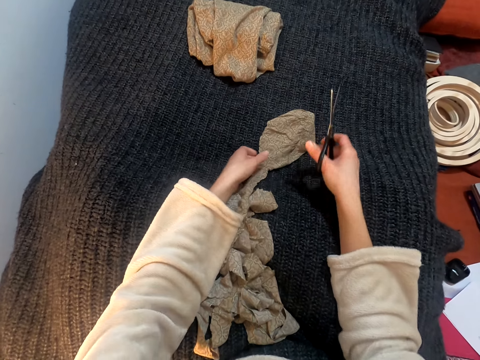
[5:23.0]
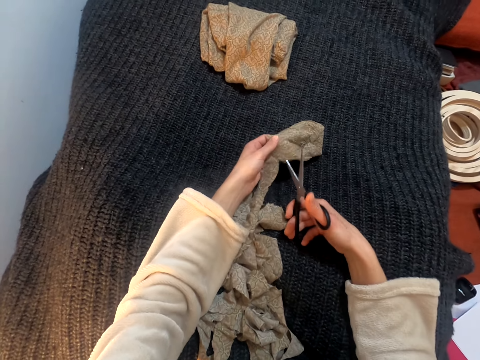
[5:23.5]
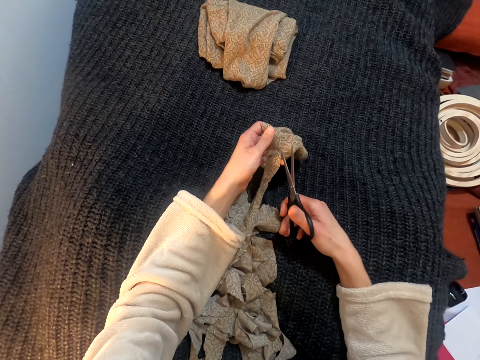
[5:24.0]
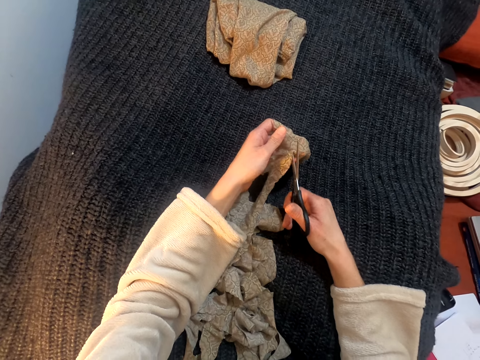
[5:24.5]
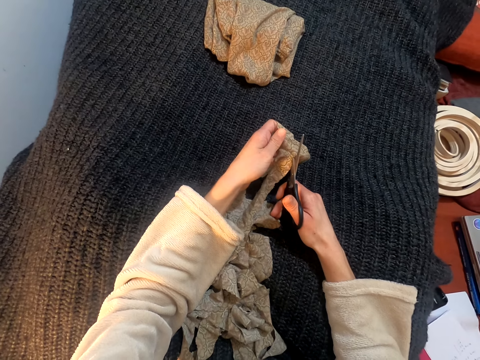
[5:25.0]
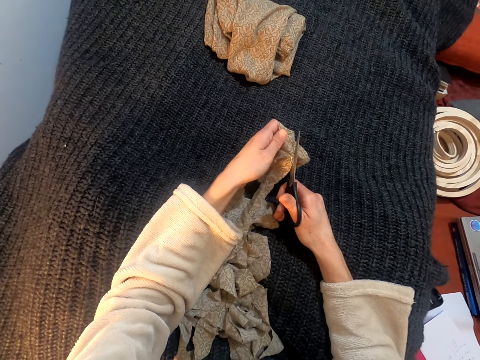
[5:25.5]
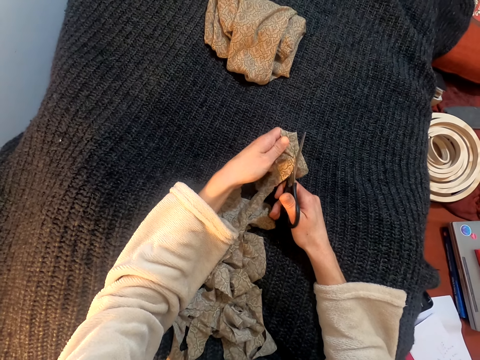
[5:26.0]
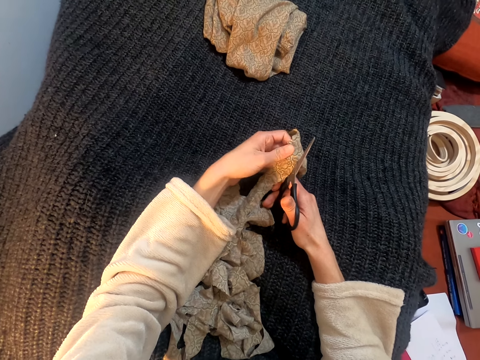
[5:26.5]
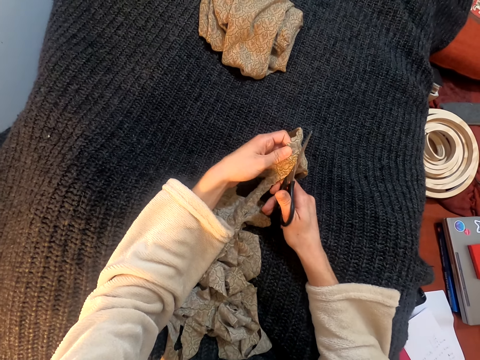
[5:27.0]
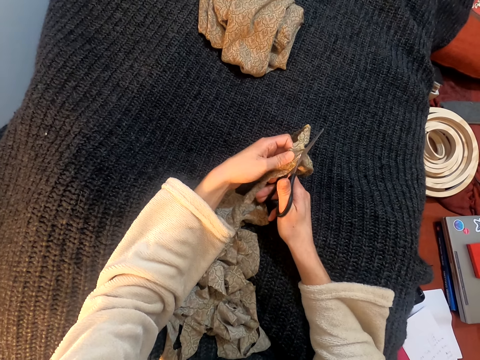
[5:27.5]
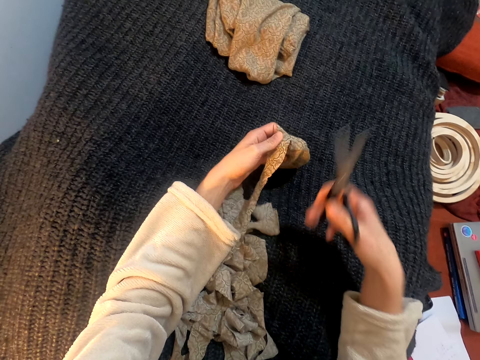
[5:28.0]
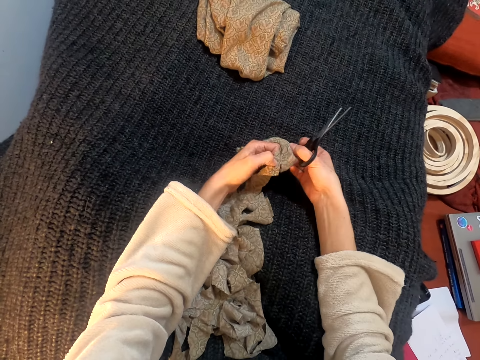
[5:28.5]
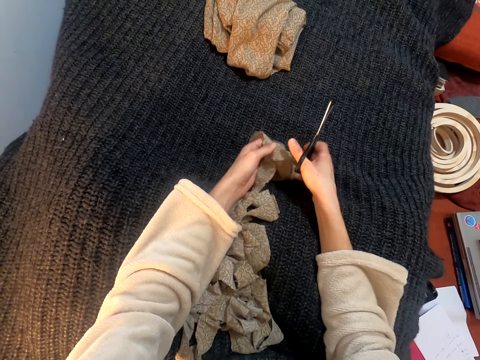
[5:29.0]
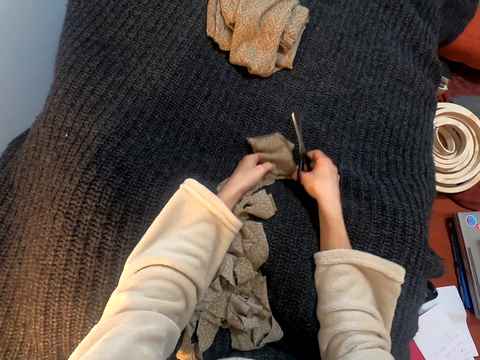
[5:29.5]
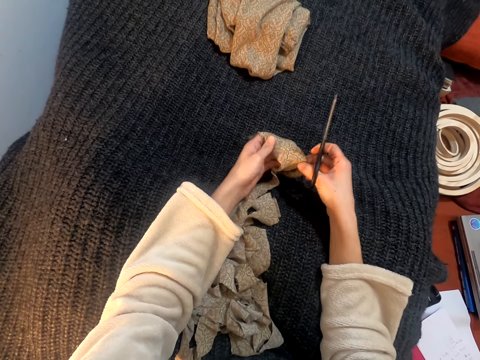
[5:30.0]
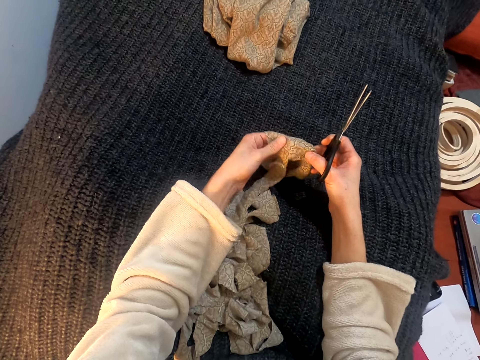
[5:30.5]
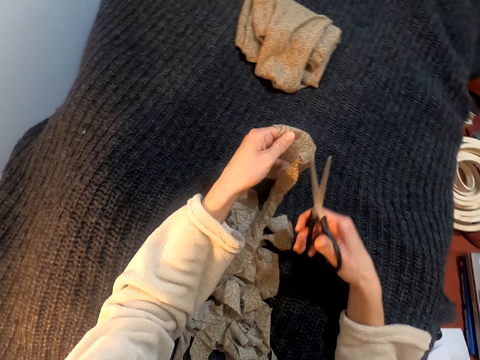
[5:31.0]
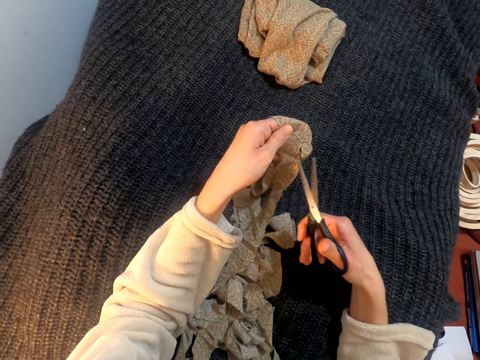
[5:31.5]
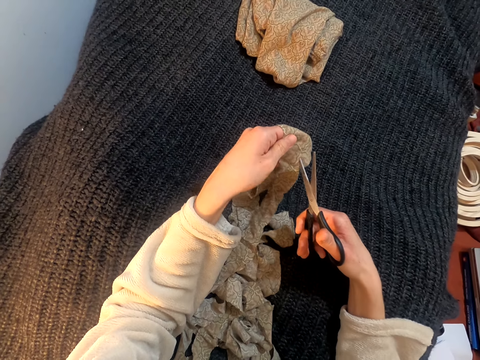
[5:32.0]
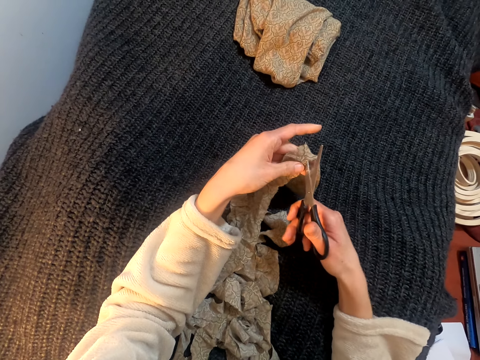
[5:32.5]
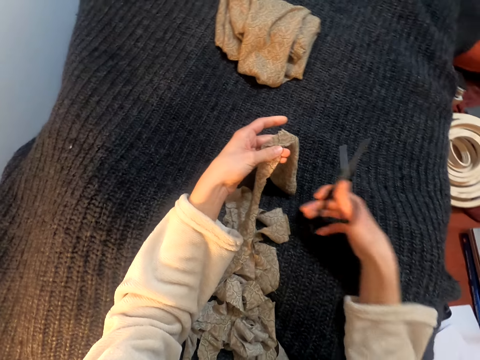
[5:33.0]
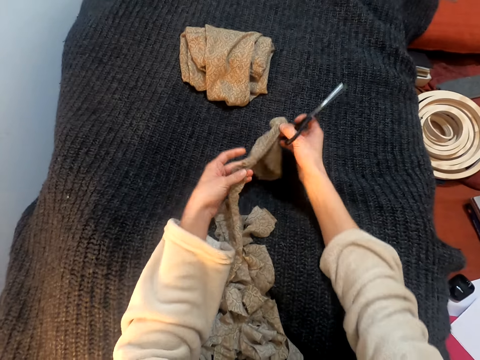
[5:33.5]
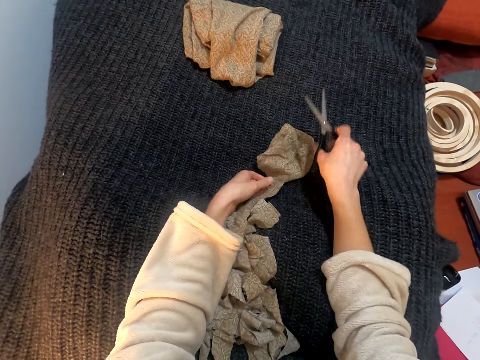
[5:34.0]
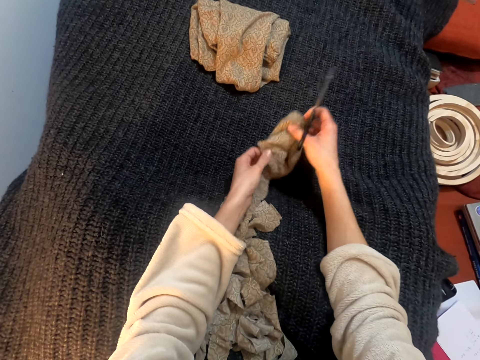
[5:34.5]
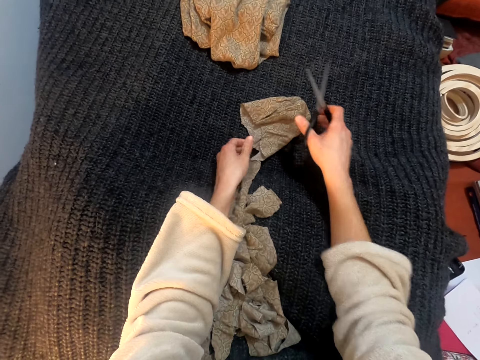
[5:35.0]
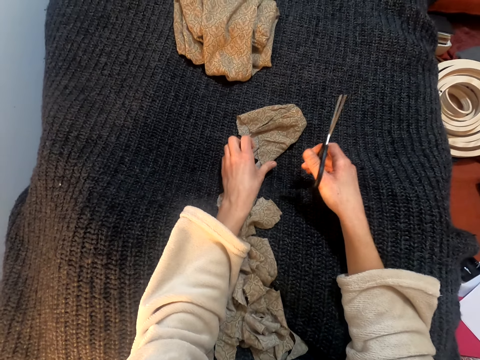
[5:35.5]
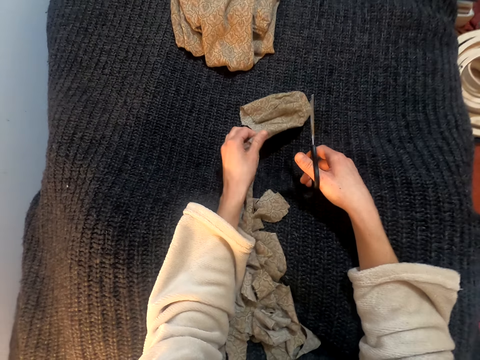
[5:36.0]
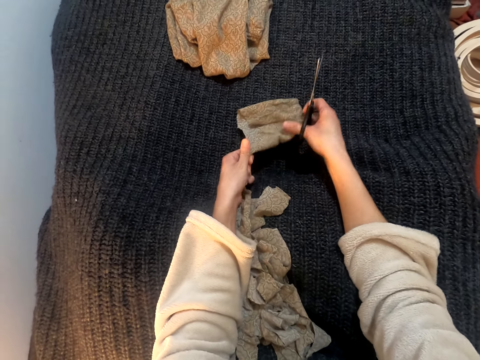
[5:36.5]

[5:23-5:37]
The camera wearer drops the cloth on the lap. They lift the cloth. They cut the cloth with scissors. They lift the scissors. They stretch the cloth. They turn the cloth over. They lift the scissors. They cut the cloth with scissors. They lift the scissors. They drop the cloth on the lap. They stretch the cloth.

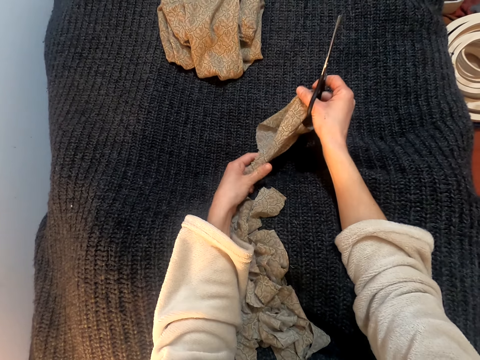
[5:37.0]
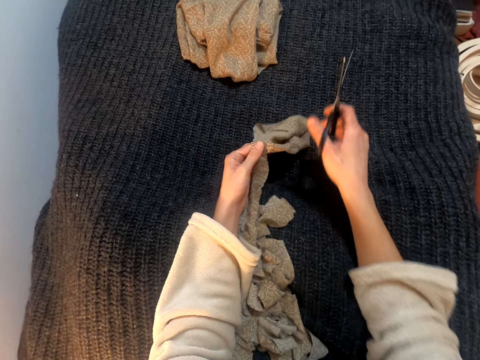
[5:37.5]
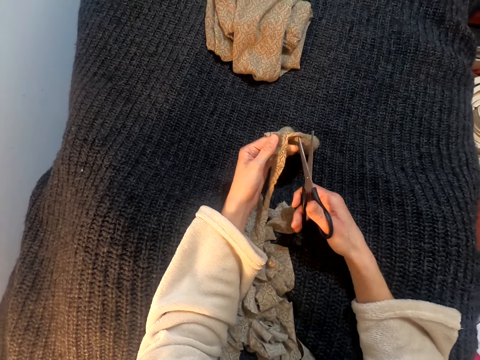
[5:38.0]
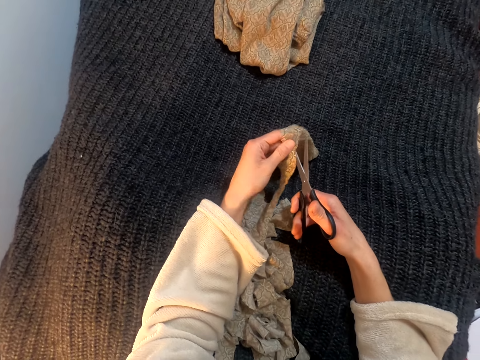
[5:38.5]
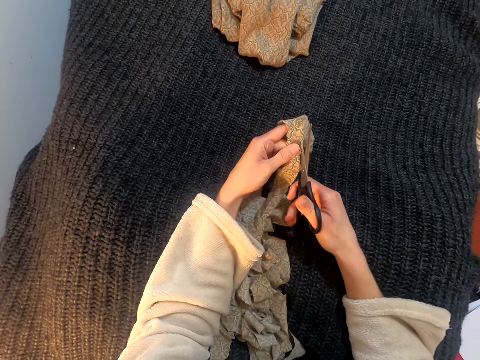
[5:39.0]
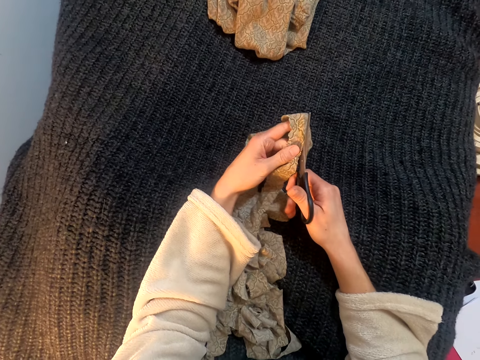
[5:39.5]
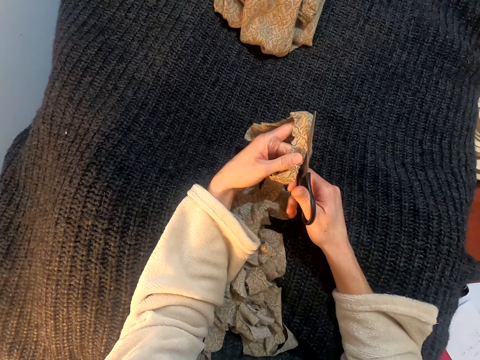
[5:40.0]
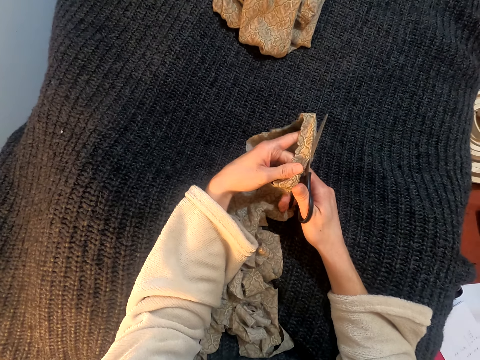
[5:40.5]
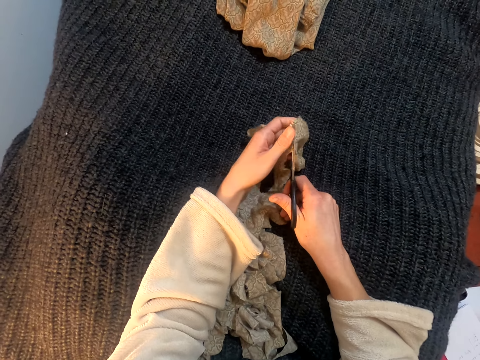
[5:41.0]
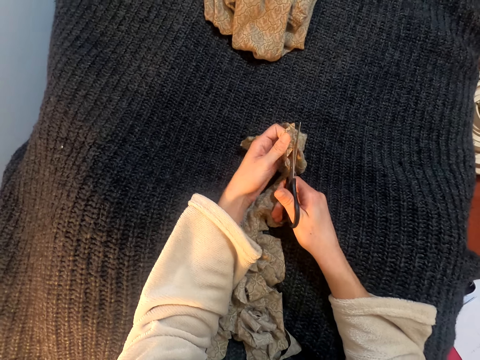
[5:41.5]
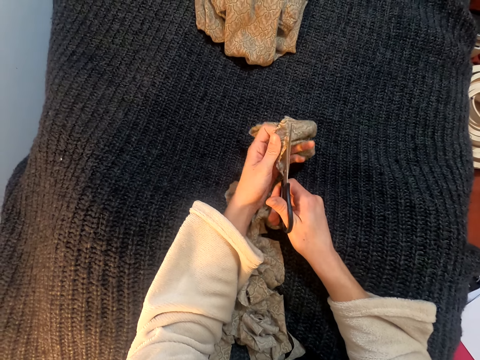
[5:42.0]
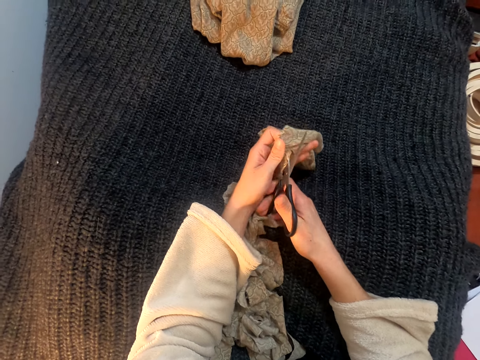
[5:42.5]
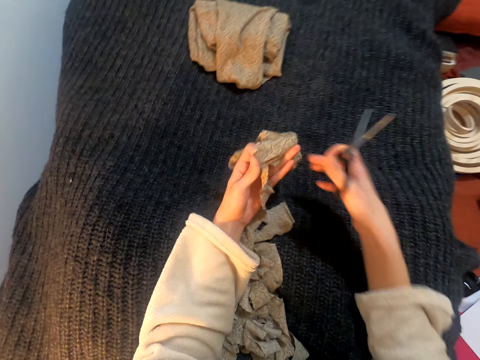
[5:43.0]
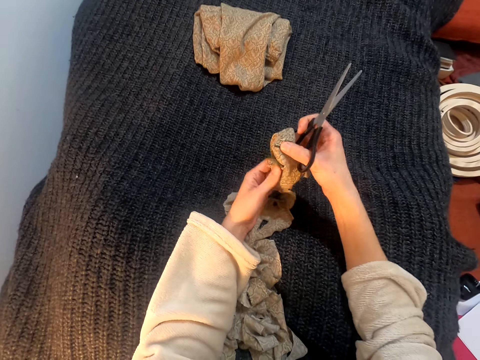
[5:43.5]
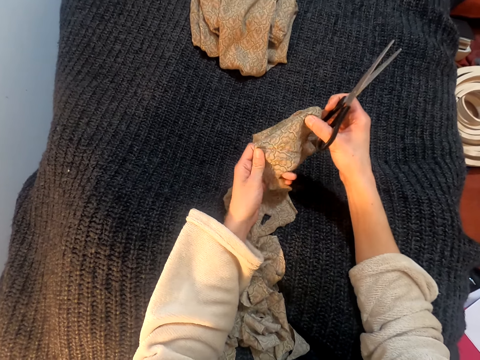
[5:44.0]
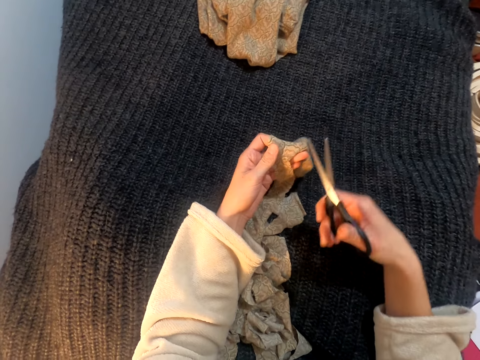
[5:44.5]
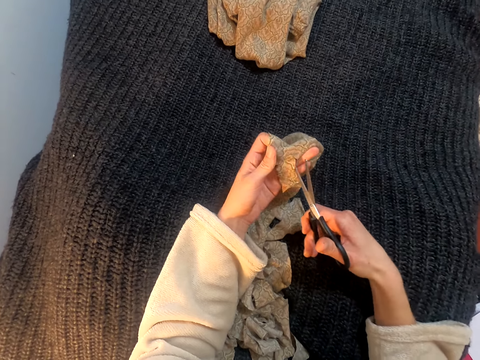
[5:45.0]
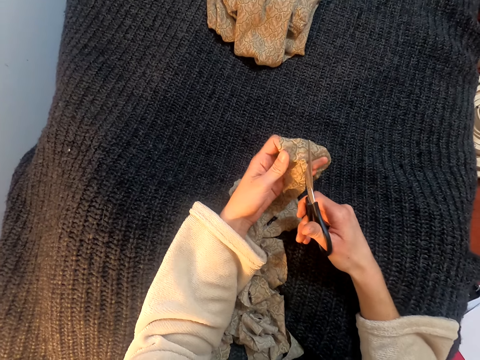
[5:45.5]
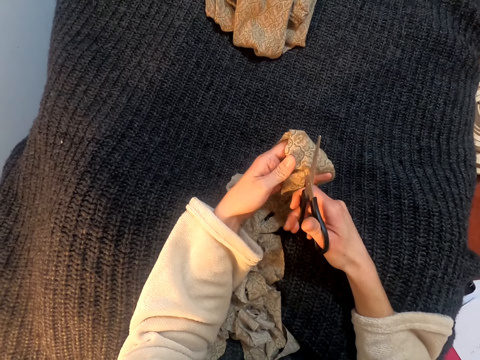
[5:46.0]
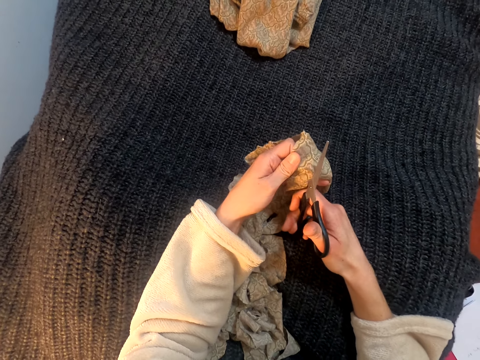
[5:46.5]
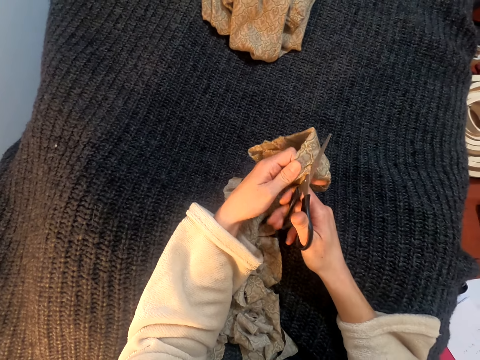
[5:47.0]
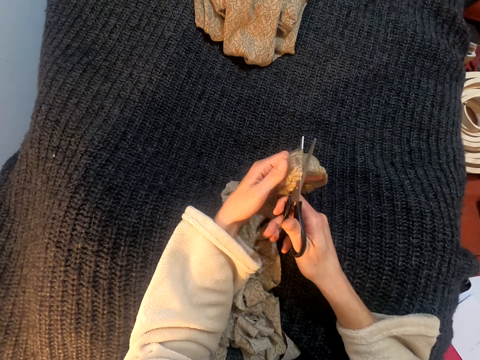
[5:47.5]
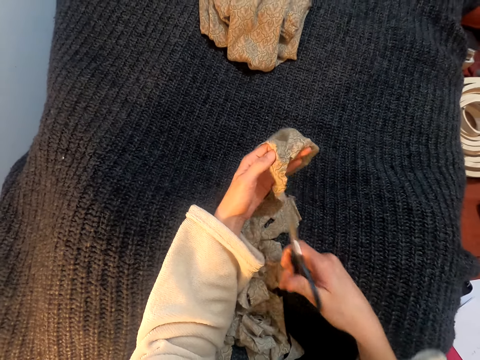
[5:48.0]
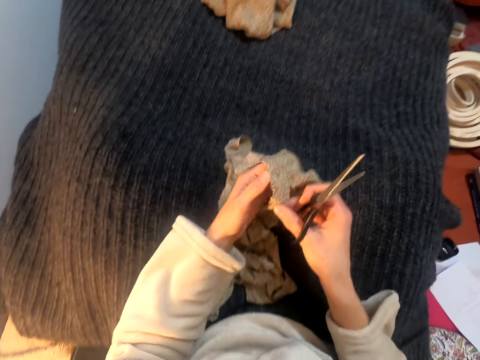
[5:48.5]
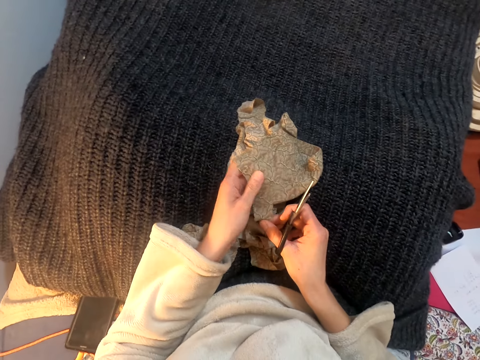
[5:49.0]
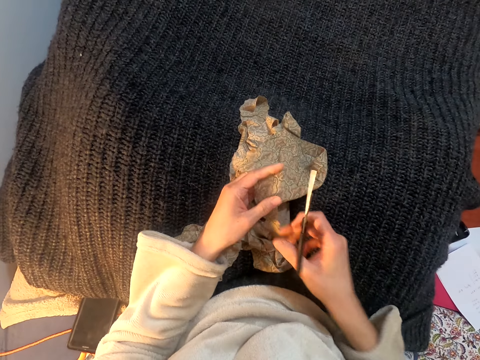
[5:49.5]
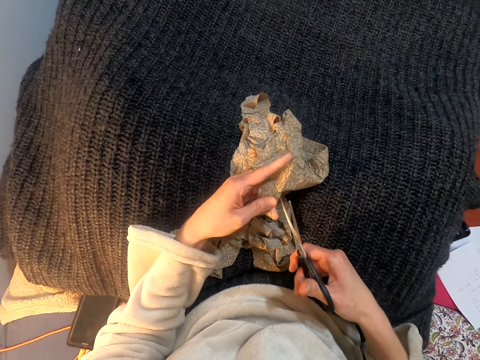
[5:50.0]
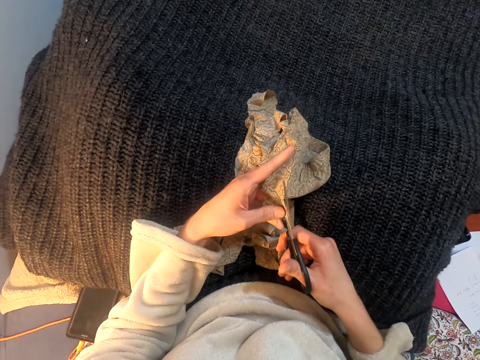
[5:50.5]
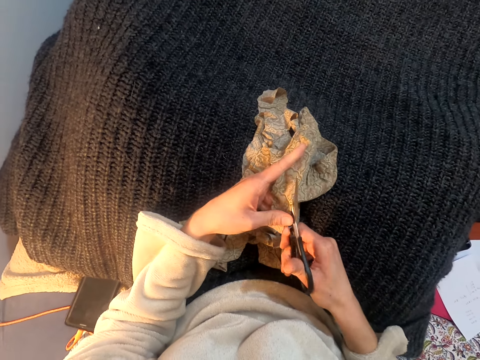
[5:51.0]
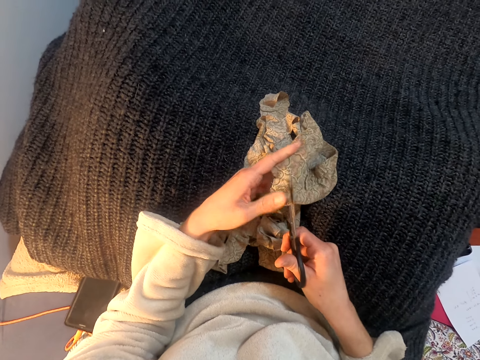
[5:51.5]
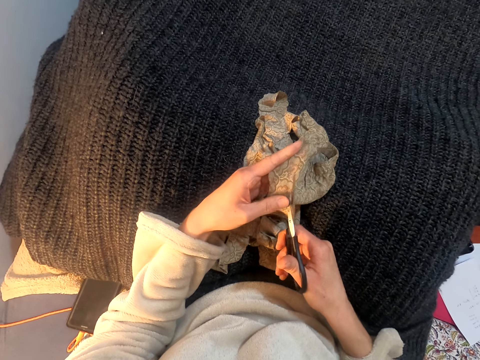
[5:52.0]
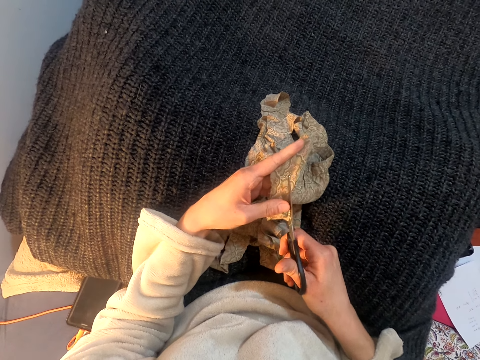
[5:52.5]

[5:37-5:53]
The camera wearer lifts the cloth. They cut the cloth with scissors. They lift the scissors. They lift the cloth. They lift the scissors. They cut the cloth with scissors. They pull the scissors. They lift the cloth. They stretch the cloth. They cut the cloth with scissors.
